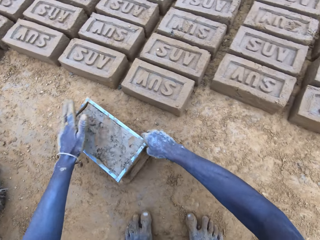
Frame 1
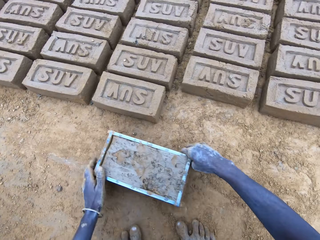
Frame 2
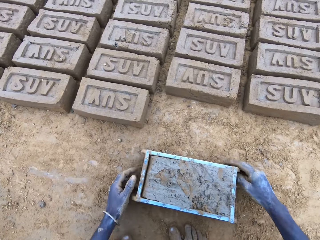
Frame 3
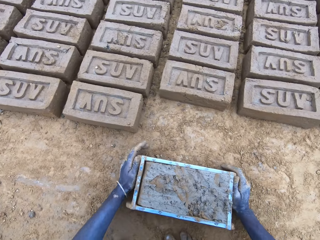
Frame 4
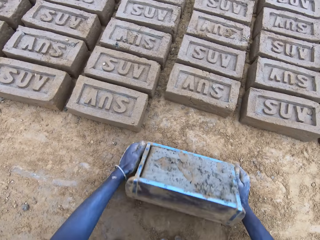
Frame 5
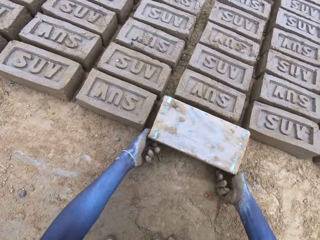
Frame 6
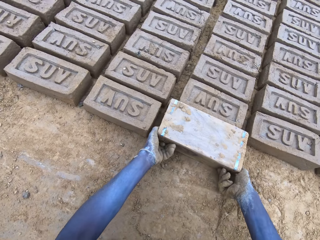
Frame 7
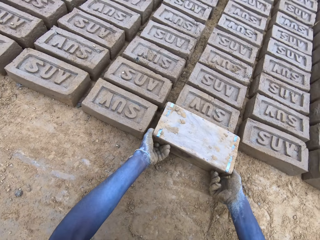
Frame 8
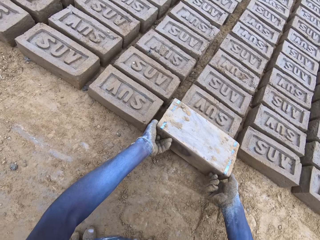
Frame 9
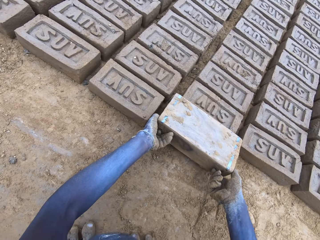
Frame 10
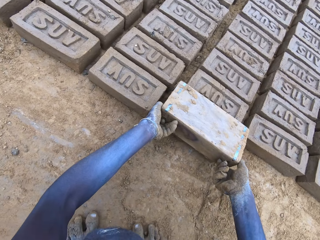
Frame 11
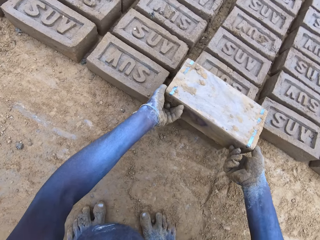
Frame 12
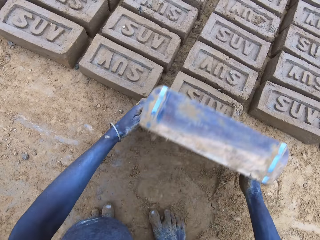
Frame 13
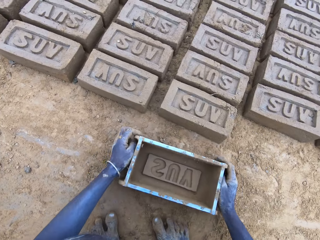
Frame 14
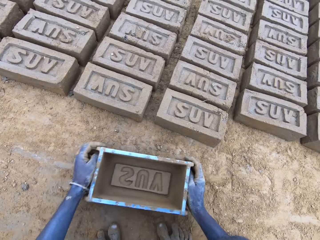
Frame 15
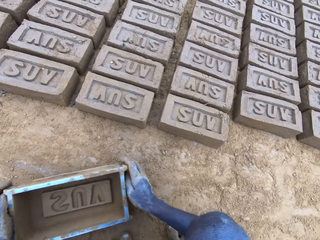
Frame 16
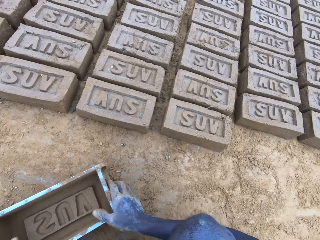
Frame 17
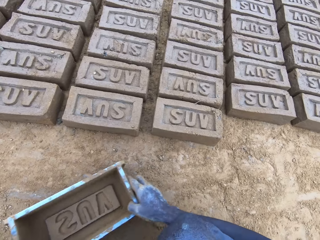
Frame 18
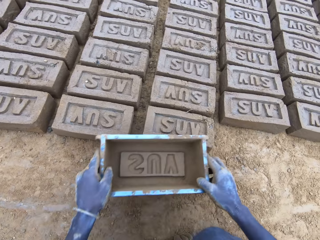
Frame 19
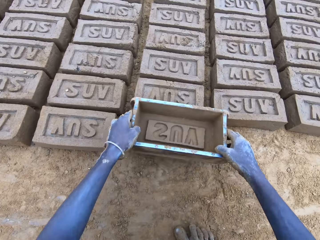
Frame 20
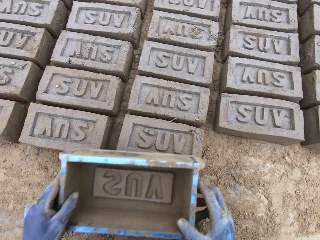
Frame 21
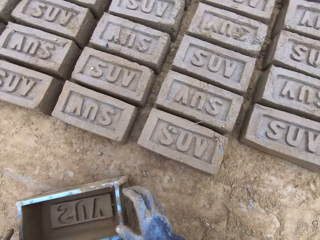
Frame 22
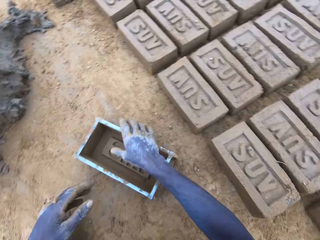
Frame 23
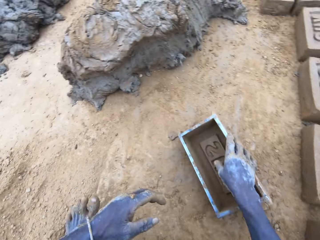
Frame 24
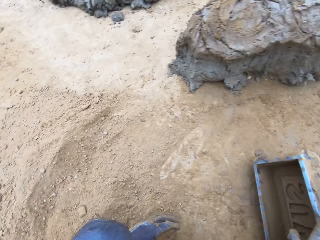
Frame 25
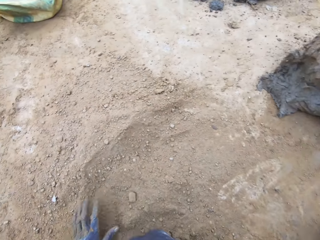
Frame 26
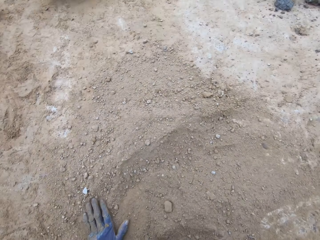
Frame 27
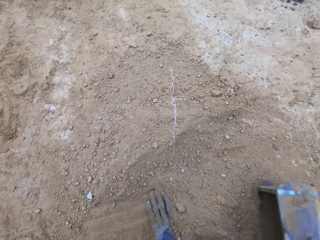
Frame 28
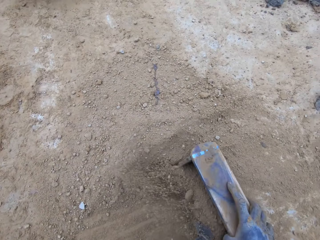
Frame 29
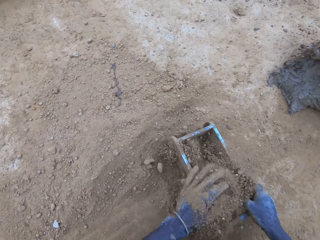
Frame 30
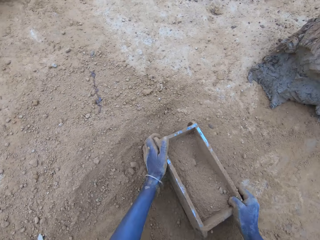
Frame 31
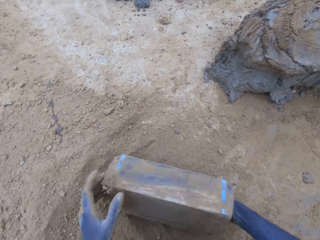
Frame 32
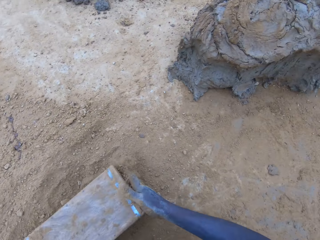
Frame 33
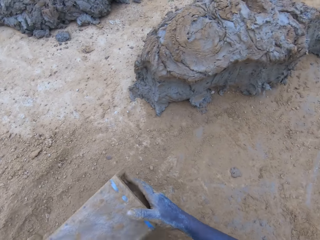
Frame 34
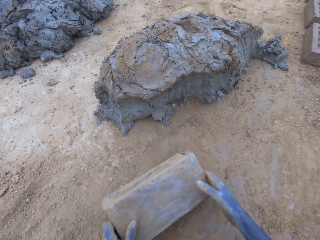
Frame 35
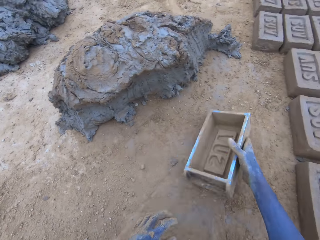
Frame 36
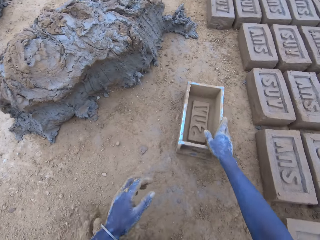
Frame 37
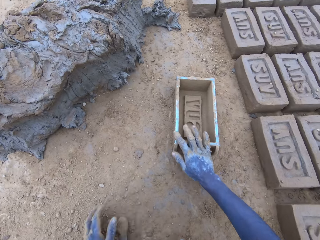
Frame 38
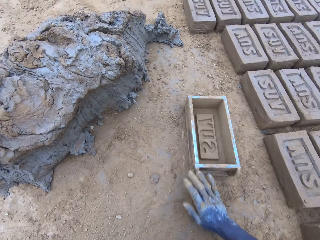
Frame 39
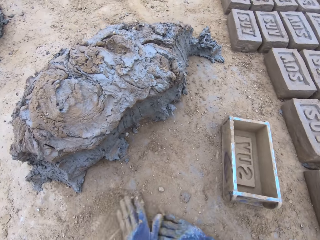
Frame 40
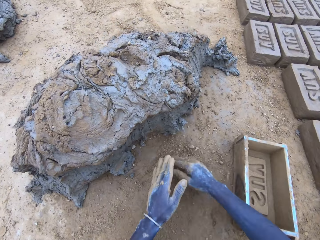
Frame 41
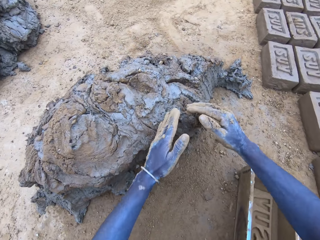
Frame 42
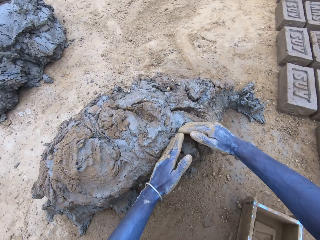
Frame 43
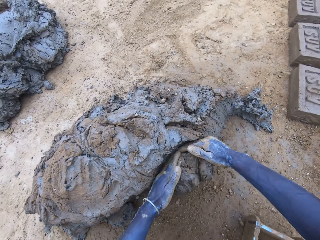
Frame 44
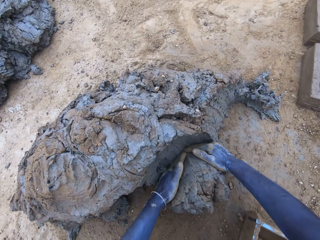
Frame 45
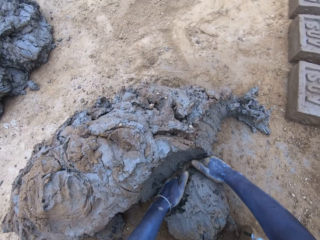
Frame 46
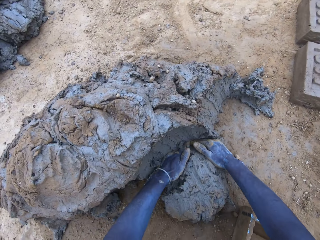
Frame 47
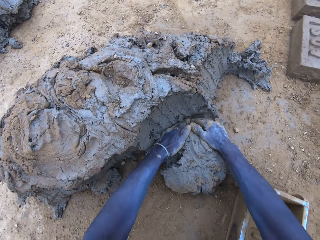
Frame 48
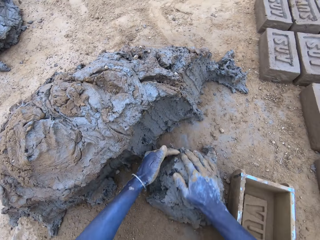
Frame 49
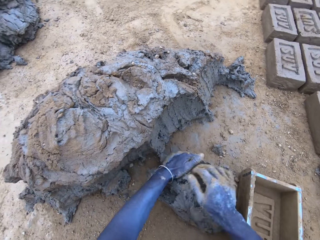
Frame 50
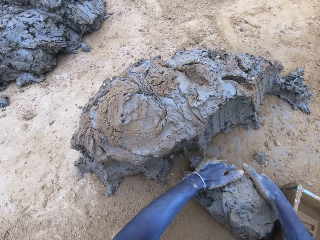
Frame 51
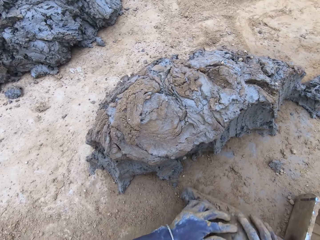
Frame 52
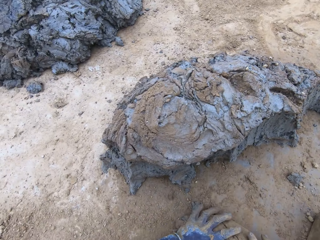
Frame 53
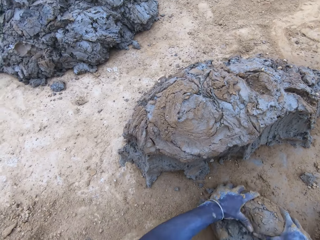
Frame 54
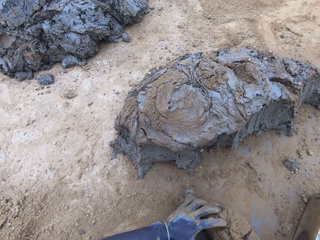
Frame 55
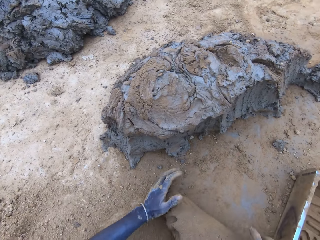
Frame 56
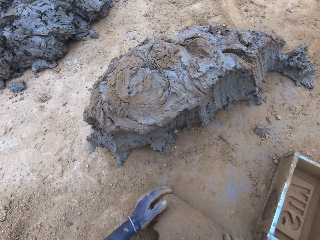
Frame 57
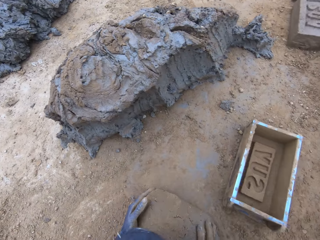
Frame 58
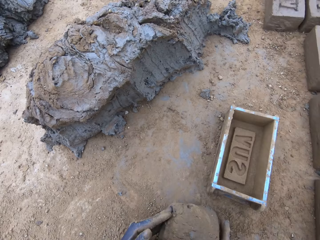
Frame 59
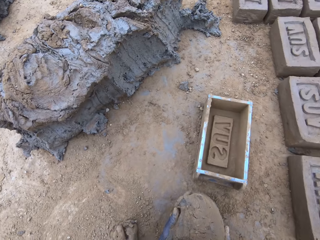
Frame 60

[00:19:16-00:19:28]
The camera wearer drags the wooden brick moulder or brickmould. They pour the mud in the brickmould on the ground. They turn the wooden brick moulder upside down. They flip back the wooden brick moulder and produce a mud brick. They put soil in the wooden brick moulder. They pour the soil from the brickmould on the ground. They put the wooden brick moulder on the ground. They scoop mud. They cut the mud with hand. They roll the mud on the ground.

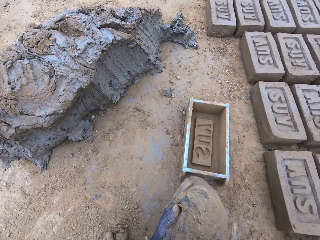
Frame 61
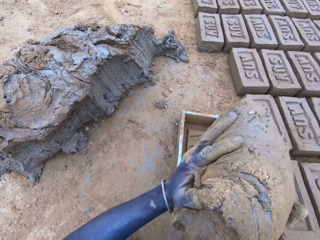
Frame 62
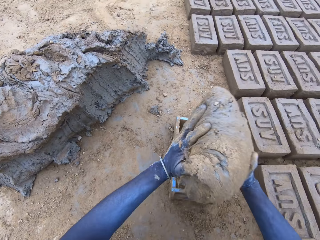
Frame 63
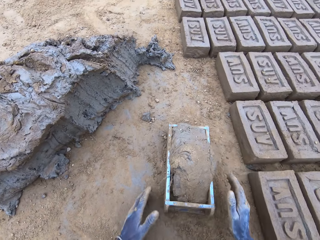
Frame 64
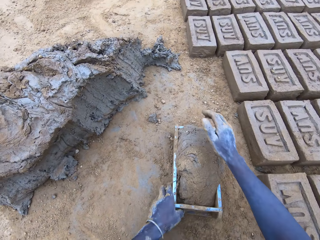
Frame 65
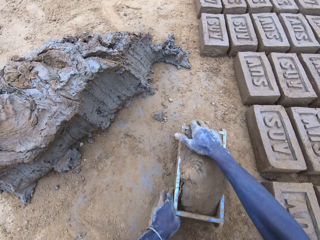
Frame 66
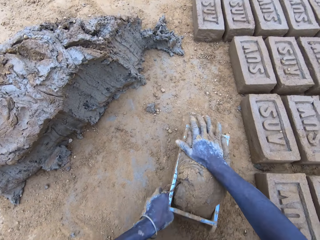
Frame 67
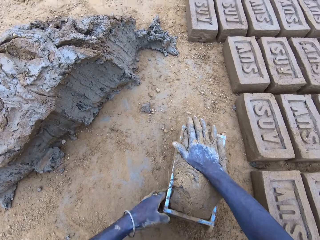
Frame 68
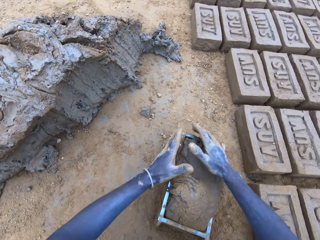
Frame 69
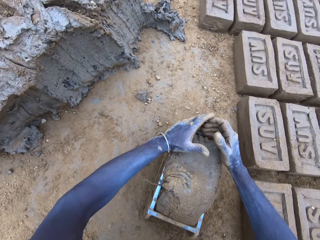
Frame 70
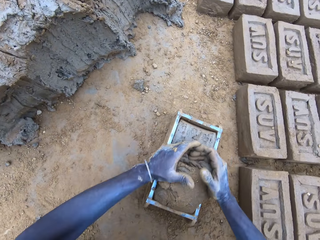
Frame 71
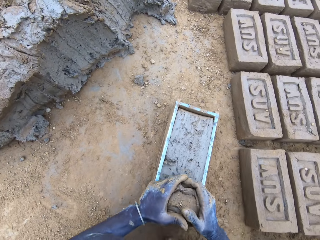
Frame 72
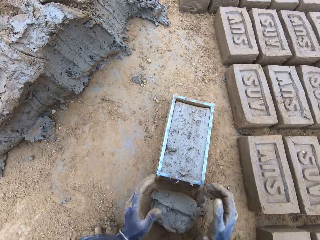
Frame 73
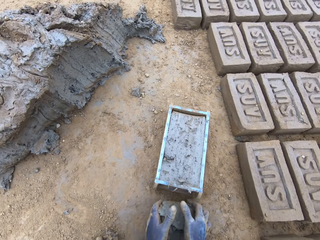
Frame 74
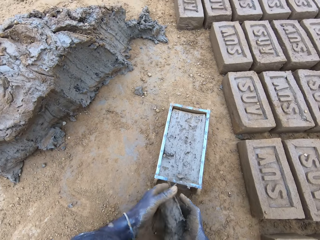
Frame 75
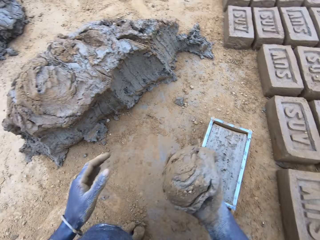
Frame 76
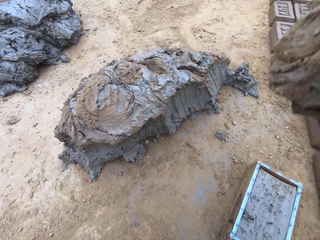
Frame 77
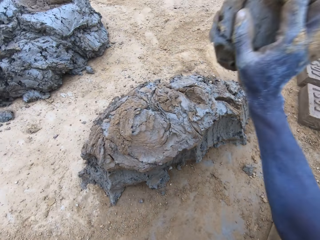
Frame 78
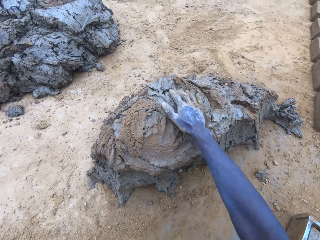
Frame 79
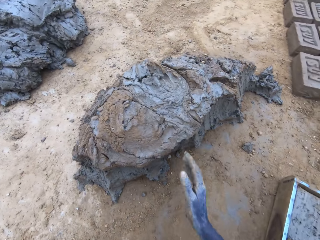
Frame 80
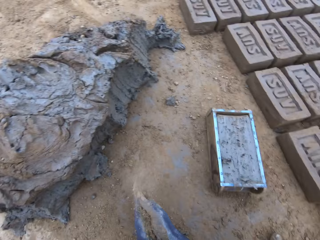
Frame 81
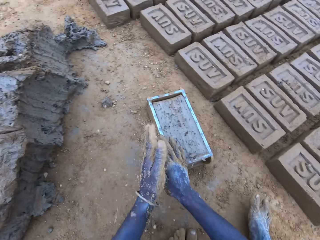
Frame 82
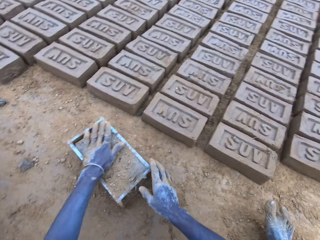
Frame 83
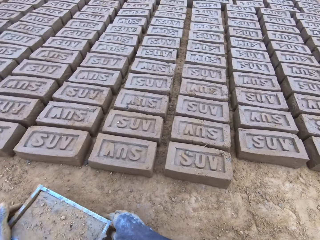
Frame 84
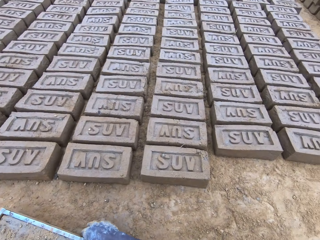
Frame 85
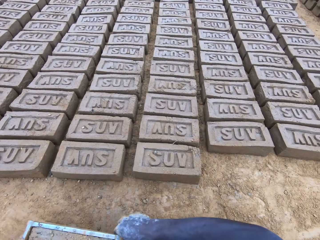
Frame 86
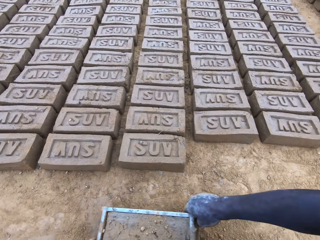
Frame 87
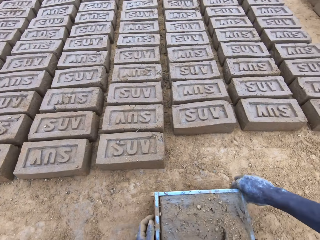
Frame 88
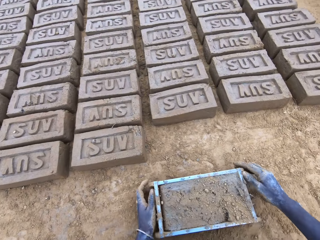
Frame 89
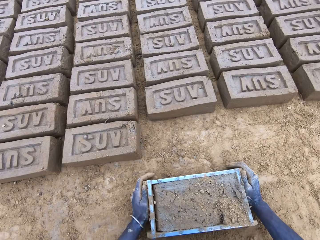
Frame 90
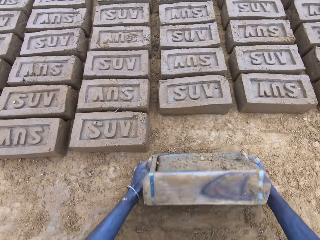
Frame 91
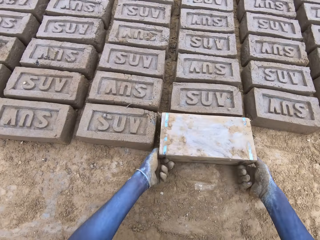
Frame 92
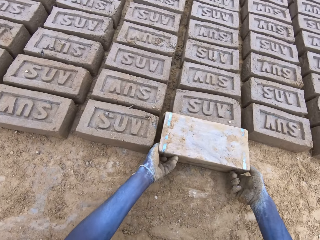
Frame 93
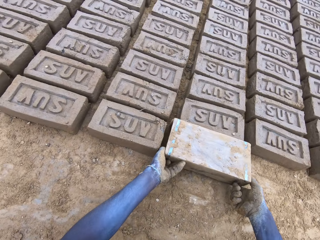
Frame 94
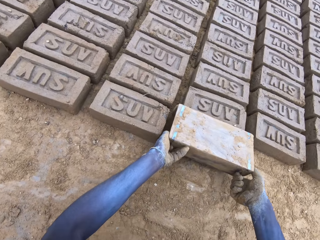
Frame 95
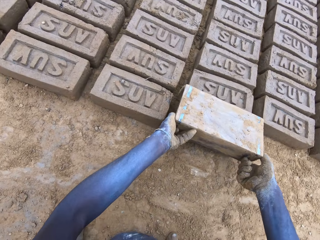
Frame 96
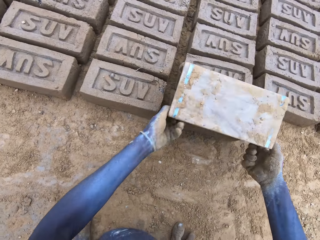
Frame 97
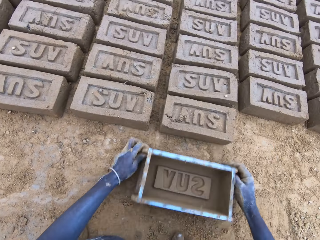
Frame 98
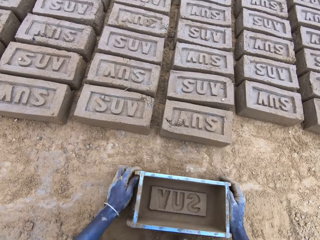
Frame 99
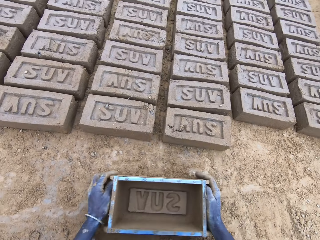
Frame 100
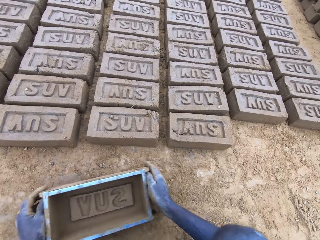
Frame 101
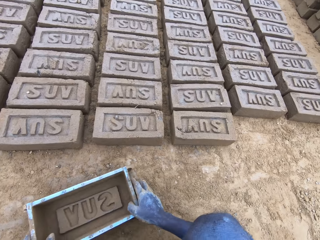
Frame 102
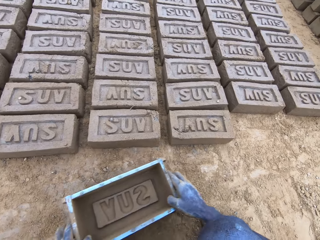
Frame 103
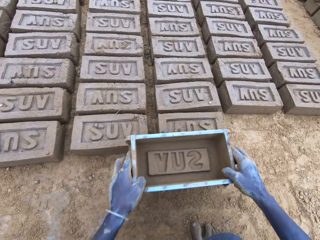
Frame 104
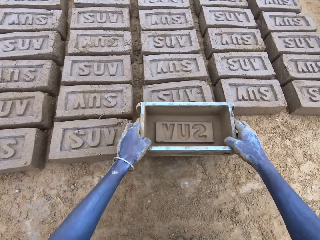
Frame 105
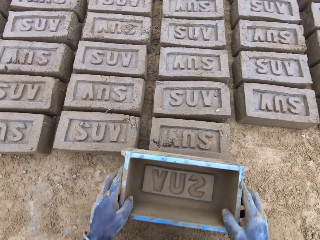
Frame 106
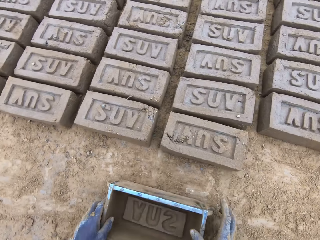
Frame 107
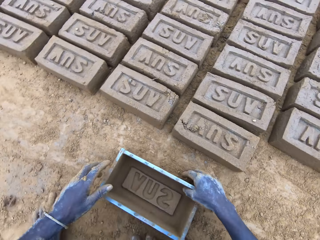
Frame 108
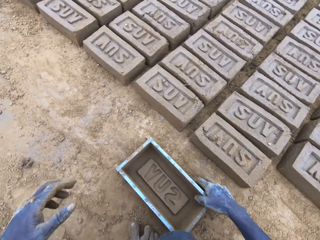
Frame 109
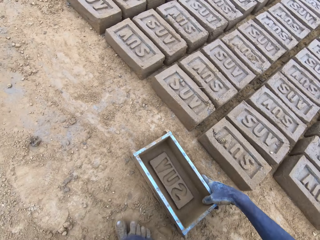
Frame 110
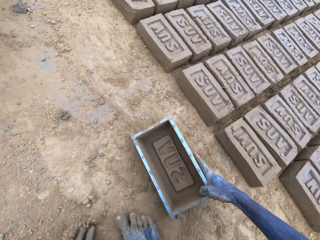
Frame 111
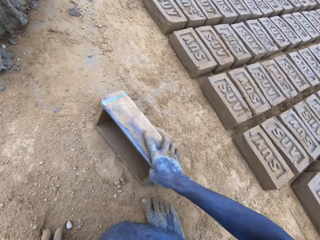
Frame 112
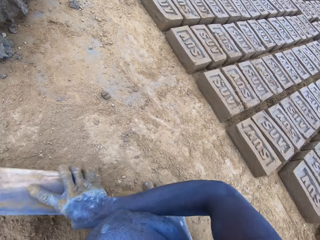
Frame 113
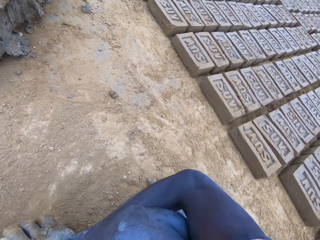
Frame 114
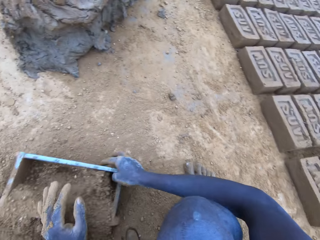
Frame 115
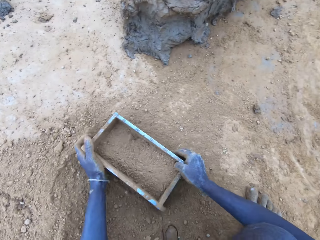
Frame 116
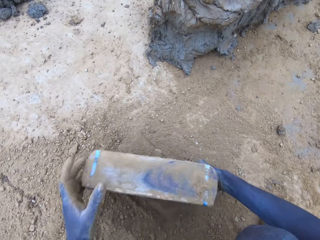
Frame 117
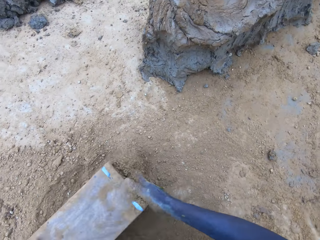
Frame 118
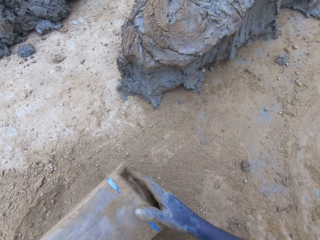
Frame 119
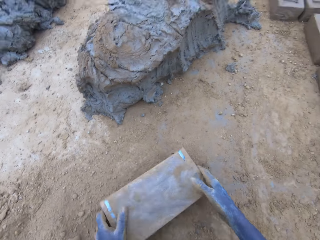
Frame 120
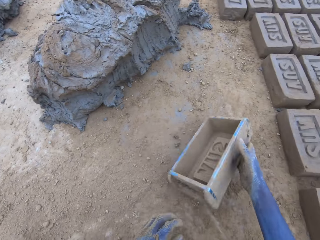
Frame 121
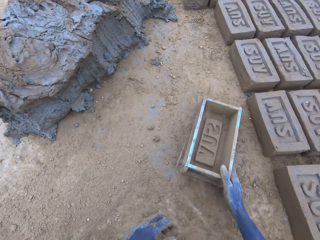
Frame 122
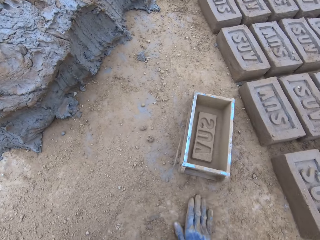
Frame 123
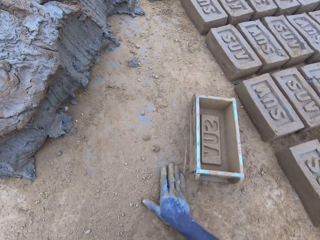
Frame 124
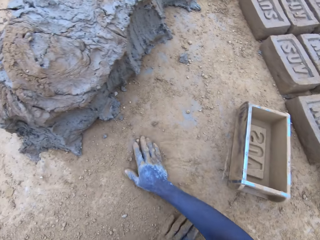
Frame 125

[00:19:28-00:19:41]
The camera wearer puts mud in the wooden brick moulder or brickmould. They press the mud in the wooden brick moulder. They remove excess mud from the wooden brick moulder. They put the mud on top of the hill of mud. They drag the wooden brick moulder. They pour the mud in the brickmould on the ground. They turn the wooden brick moulder upside down. They flip back the wooden brick moulder and produce a mud brick. They put soil in the wooden brick moulder. They pour the soil from the brickmould on the ground. They put the wooden brick moulder on the ground.
